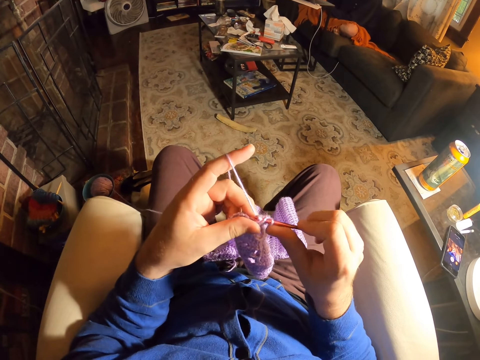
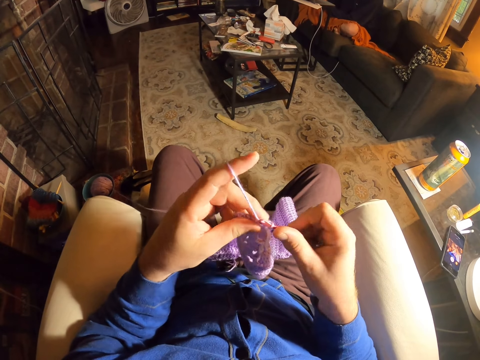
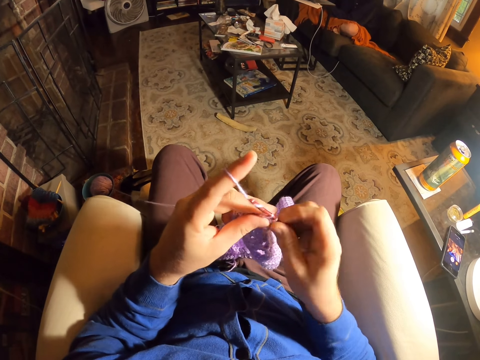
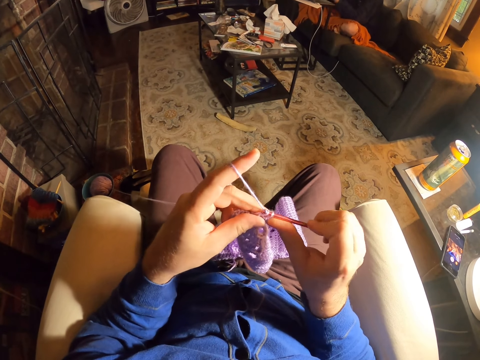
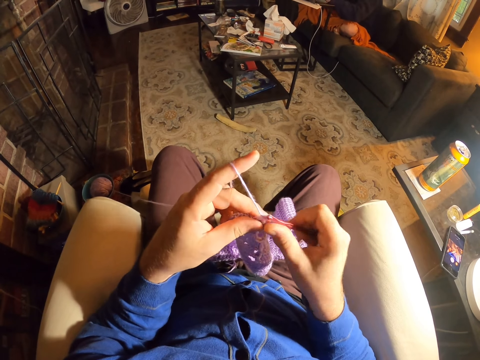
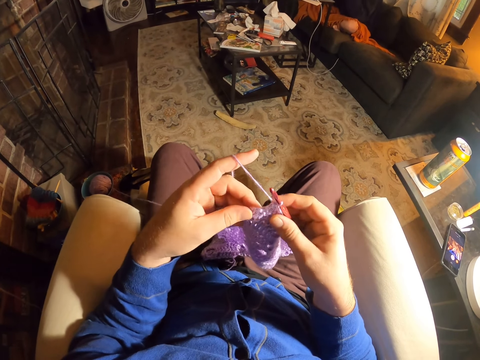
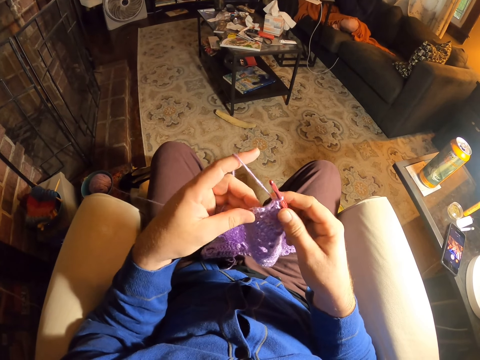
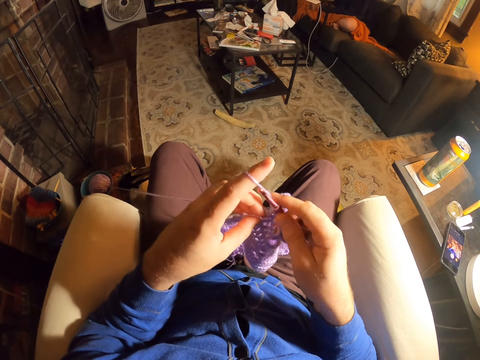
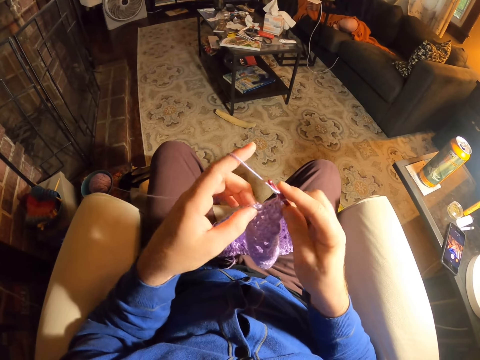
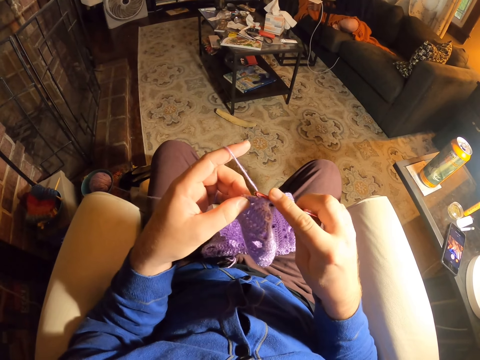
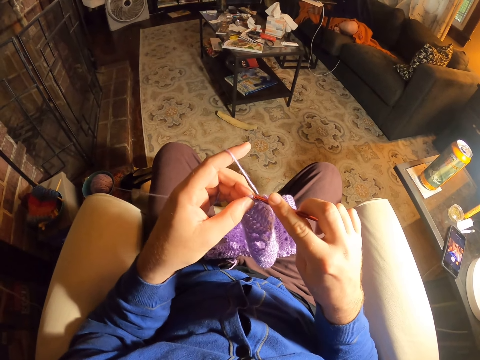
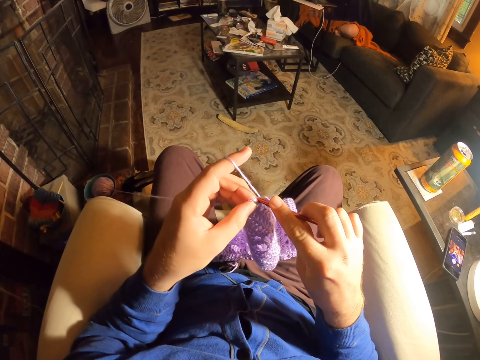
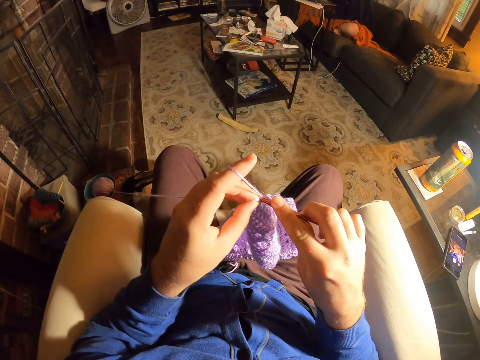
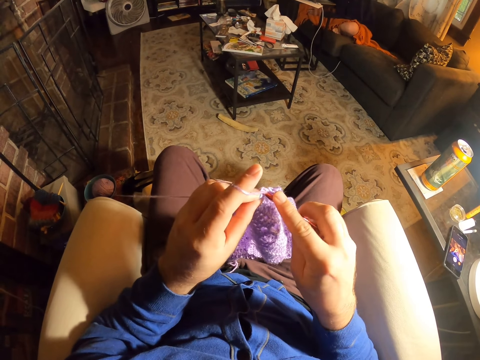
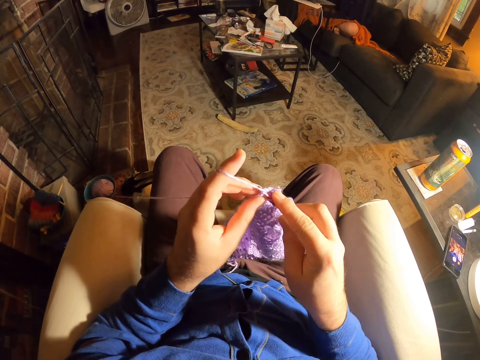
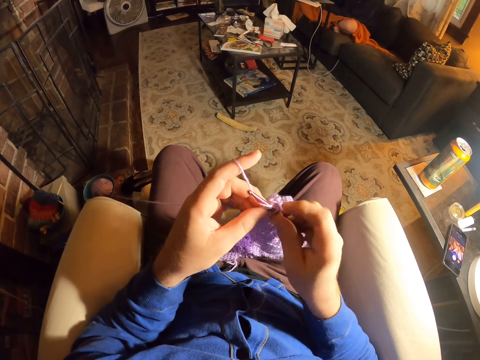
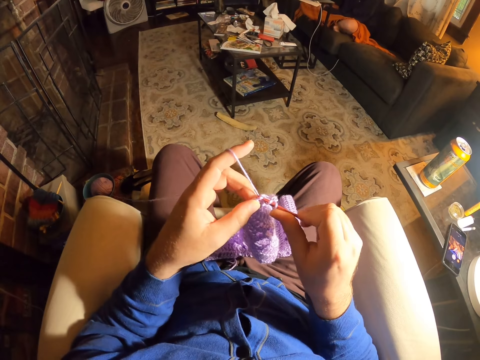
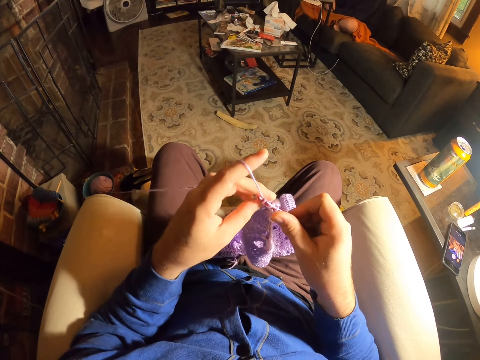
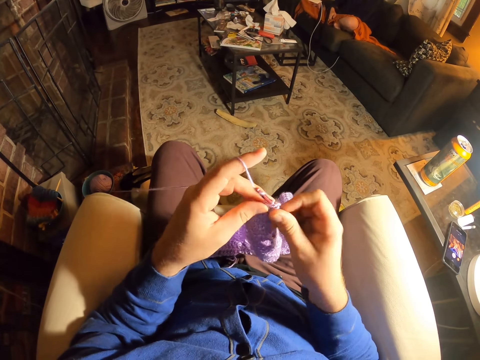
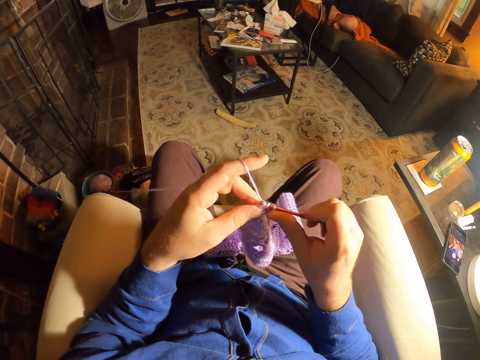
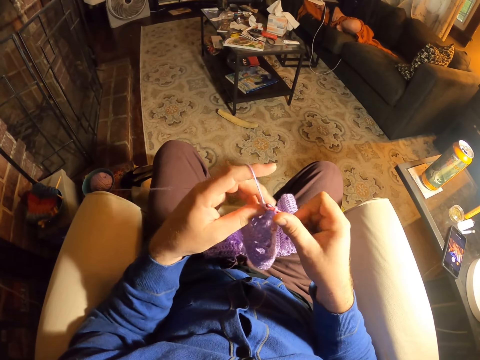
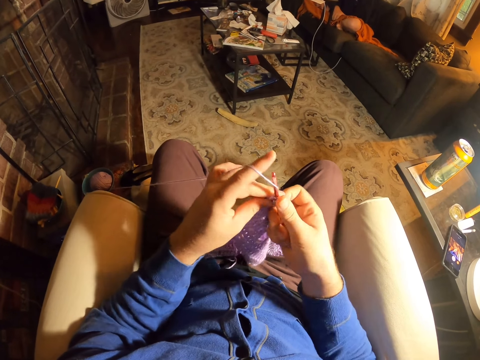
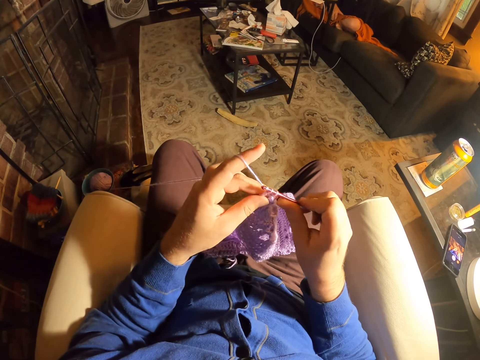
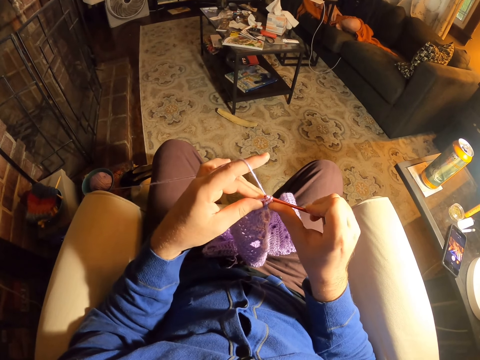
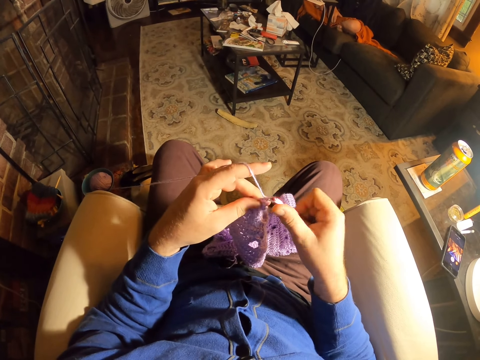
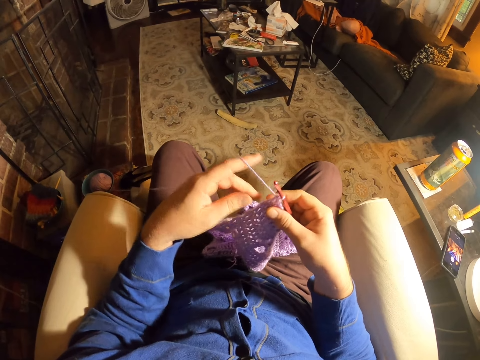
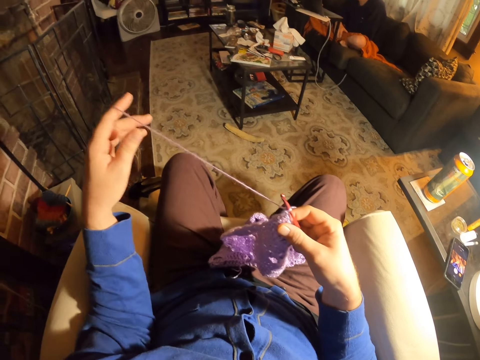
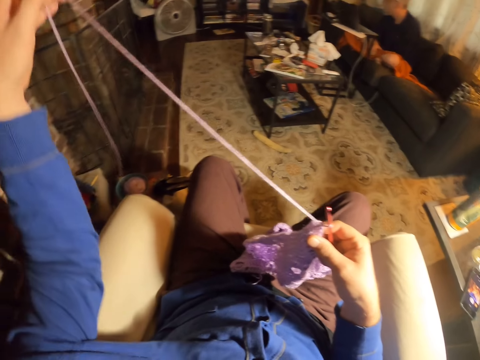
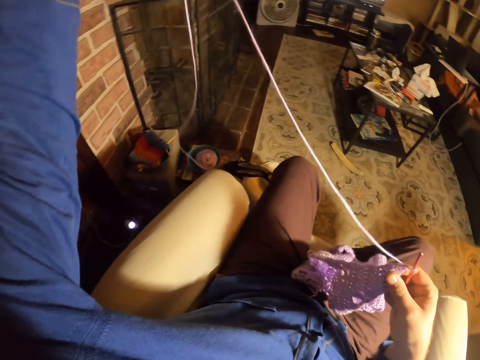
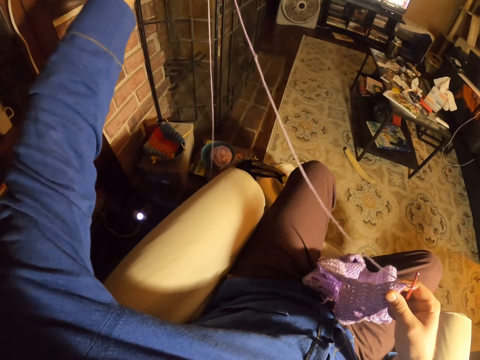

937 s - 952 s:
The camera wearer knits a fabric with a crochet needle. He rolls thread around the crochet needle. He knits the fabric with the crochet needle. He examines the fabric stitches. He rolls thread around the crochet needle. He knits the fabric with the crochet needle. He rolls thread around the crochet needle. He knits the fabric with the crochet needle. He rolls thread around the crochet needle. He knits the fabric with the crochet needle. He pulls his hand off the fabric. He unrolls the yarn from the yarn roll. He pulls the thread.

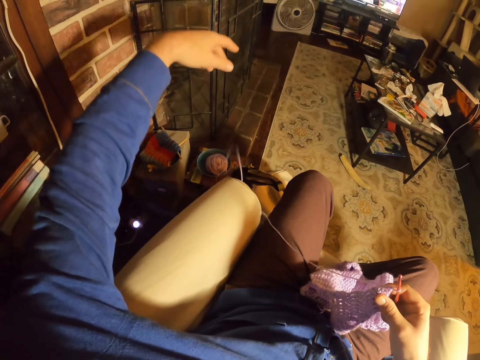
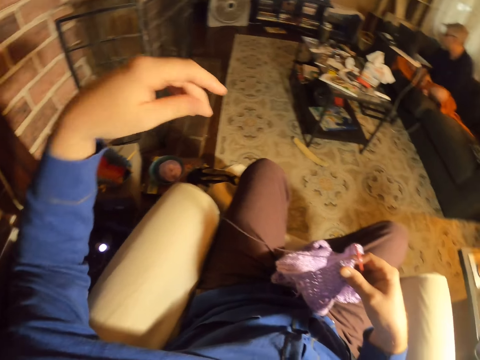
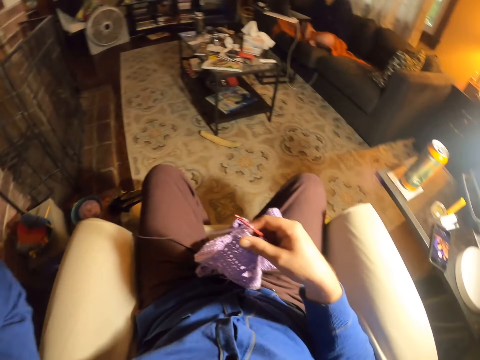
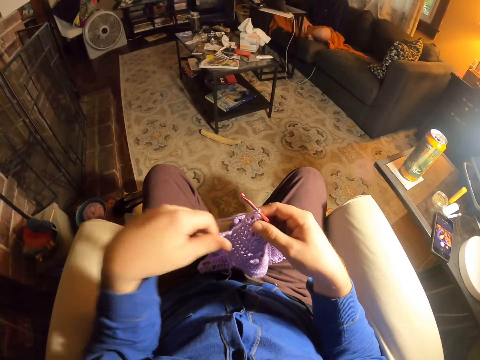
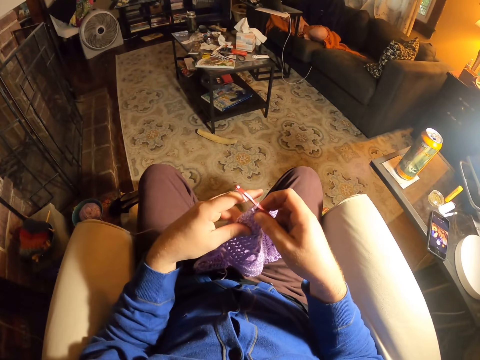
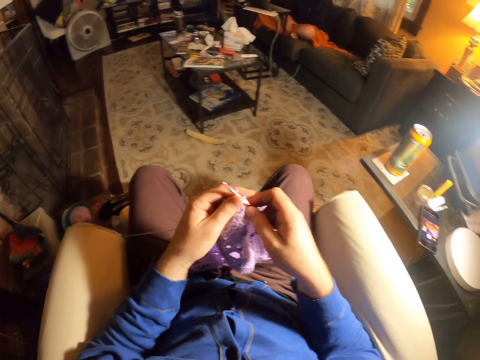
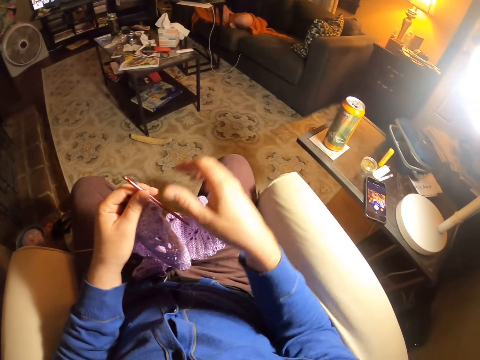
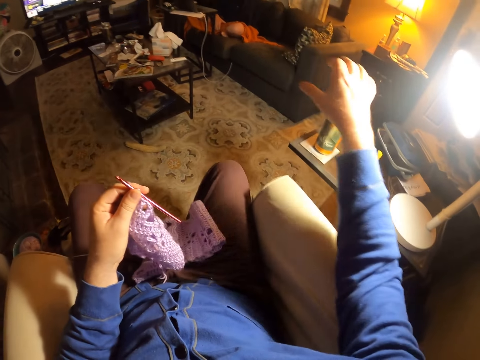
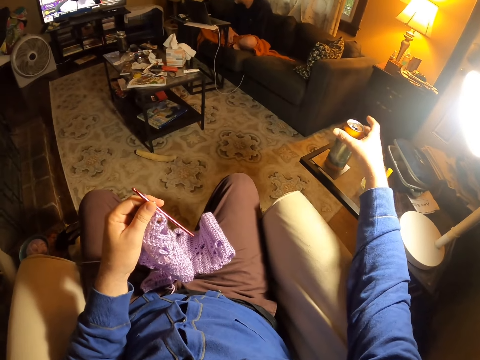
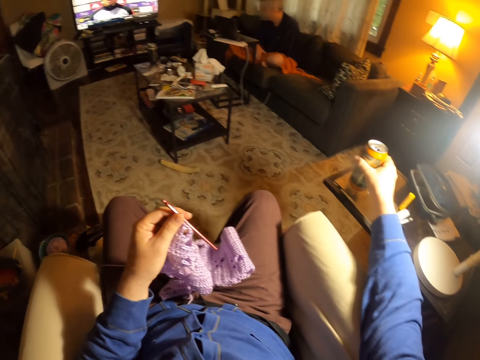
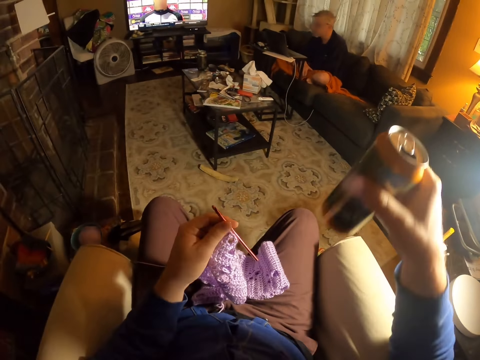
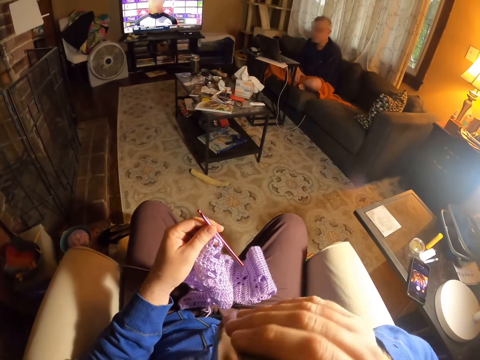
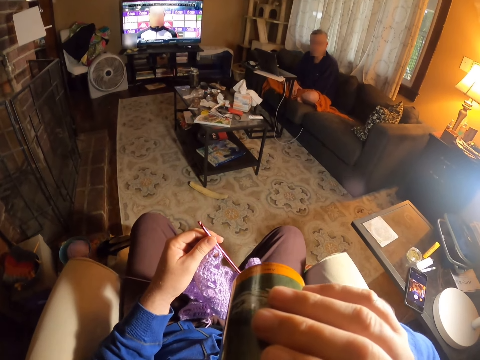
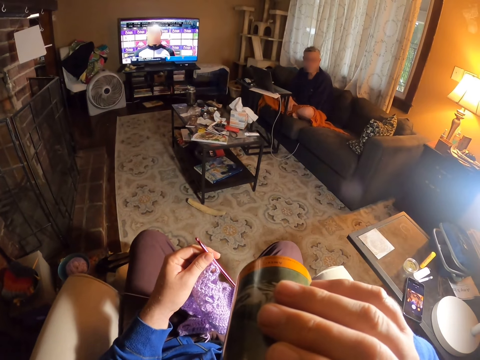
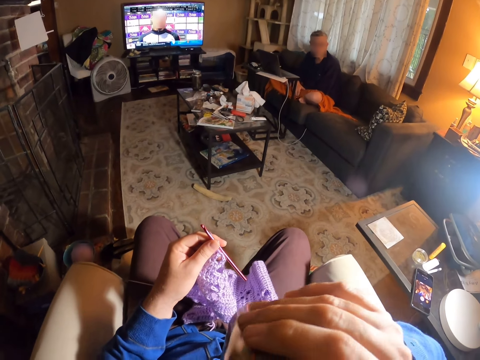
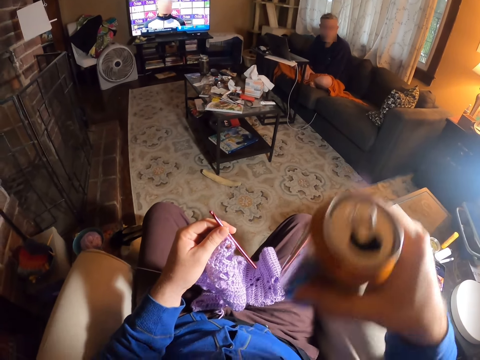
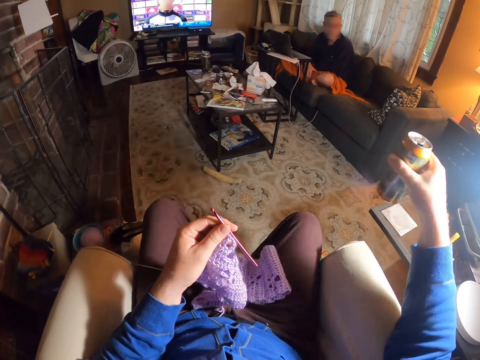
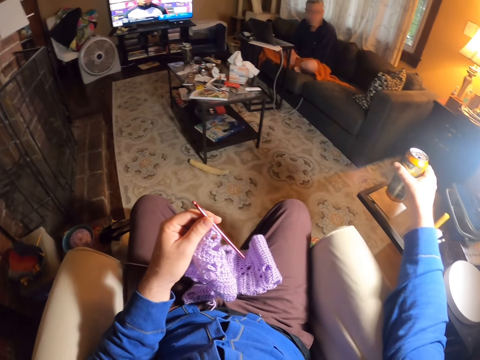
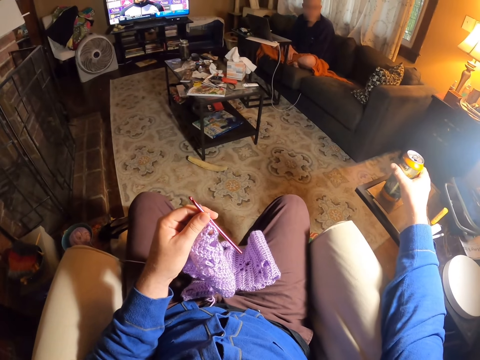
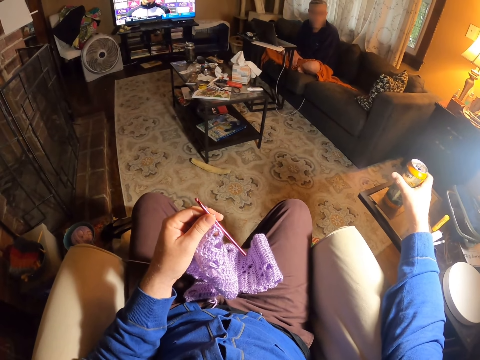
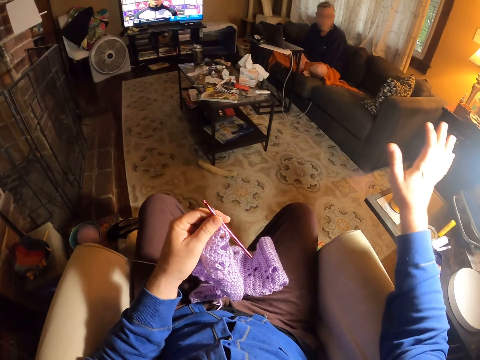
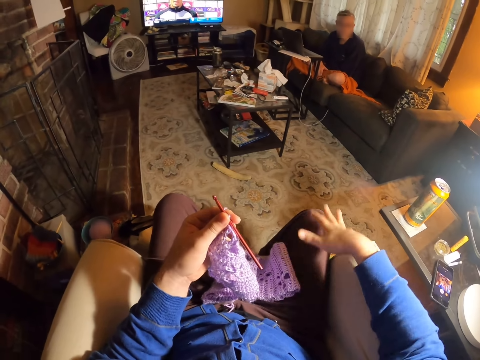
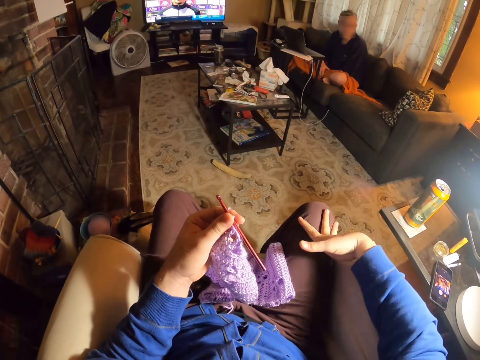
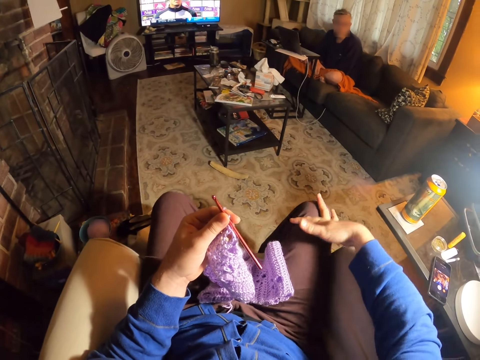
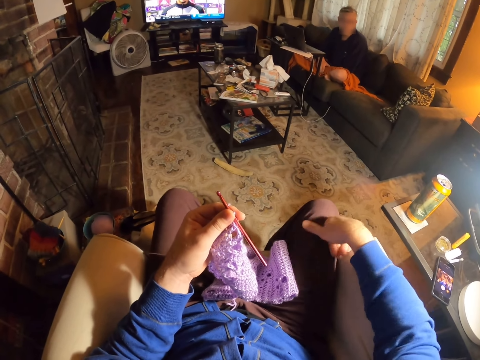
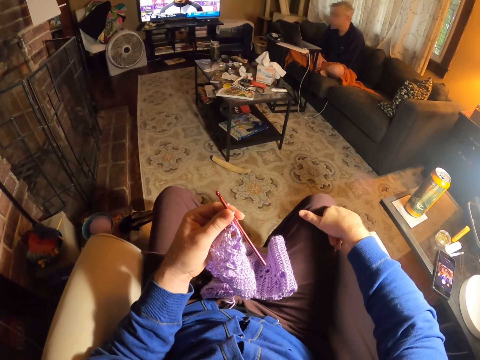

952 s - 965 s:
The camera wearer drops the threads on the floor. He lifts the left hand. He transfers the fabric to the left hand. He holds the fabric. He pulls his hand off the fabric. He picks up a drink can from the table. He watches television. He drinks from the drink can. He puts the drink can on the table. He wipes the right hand on the trousers. He holds his leg.
